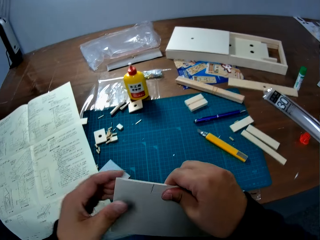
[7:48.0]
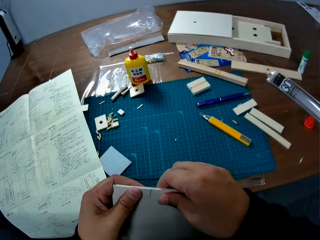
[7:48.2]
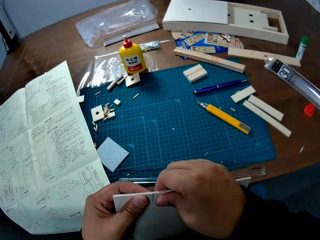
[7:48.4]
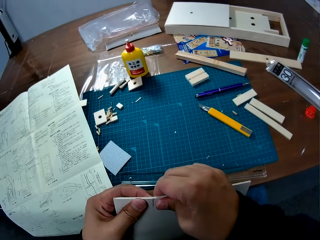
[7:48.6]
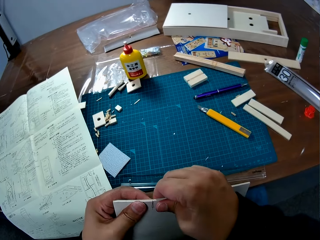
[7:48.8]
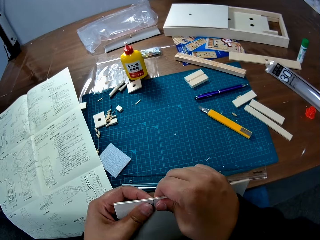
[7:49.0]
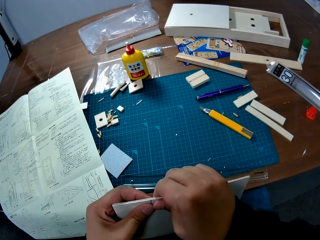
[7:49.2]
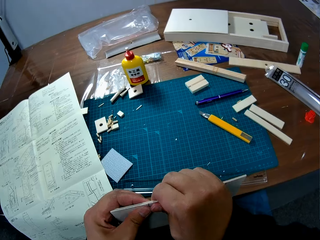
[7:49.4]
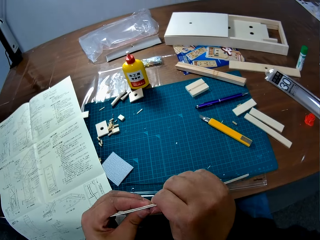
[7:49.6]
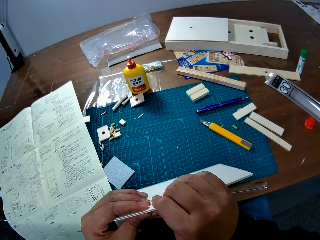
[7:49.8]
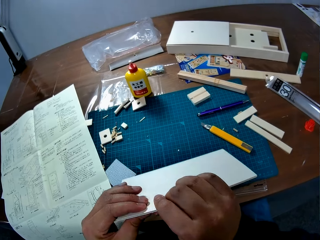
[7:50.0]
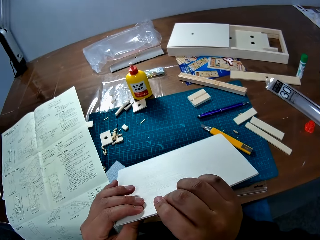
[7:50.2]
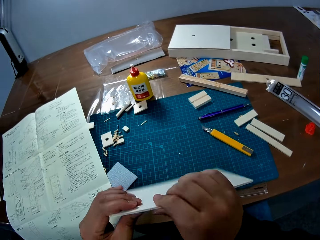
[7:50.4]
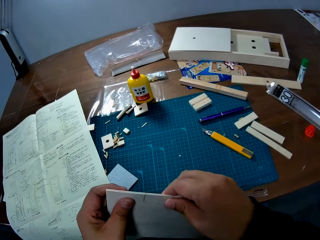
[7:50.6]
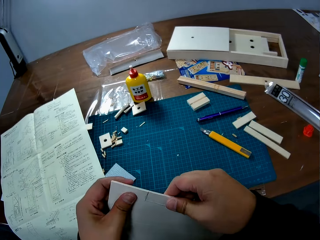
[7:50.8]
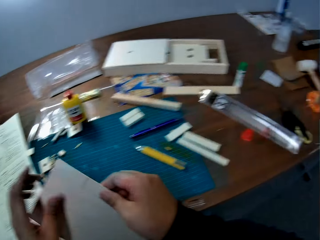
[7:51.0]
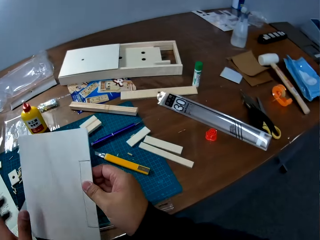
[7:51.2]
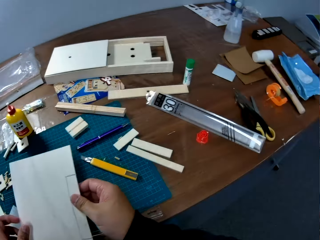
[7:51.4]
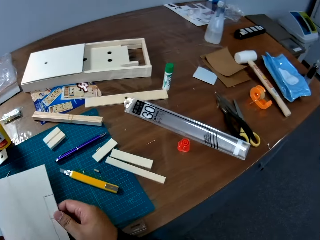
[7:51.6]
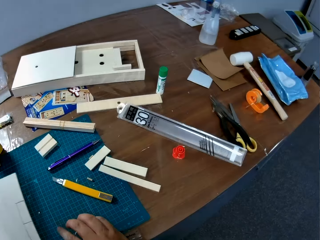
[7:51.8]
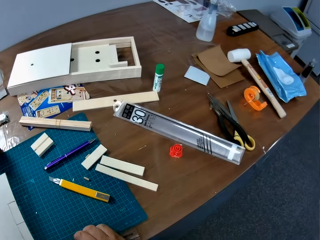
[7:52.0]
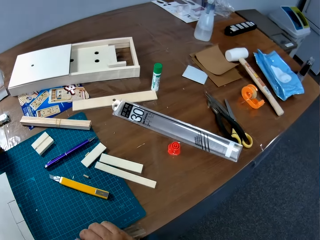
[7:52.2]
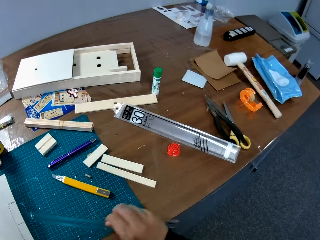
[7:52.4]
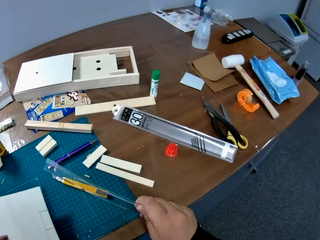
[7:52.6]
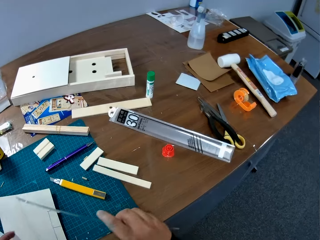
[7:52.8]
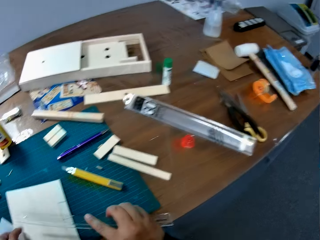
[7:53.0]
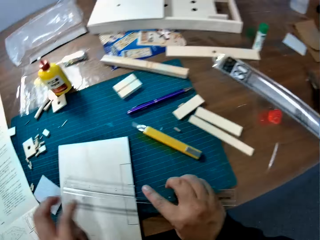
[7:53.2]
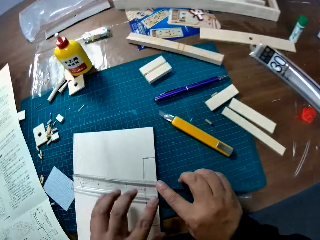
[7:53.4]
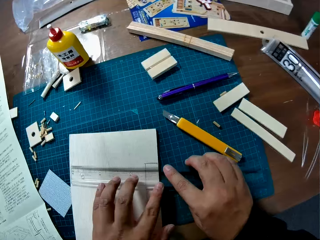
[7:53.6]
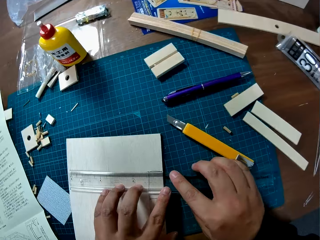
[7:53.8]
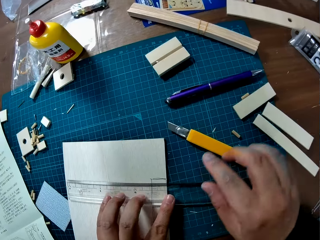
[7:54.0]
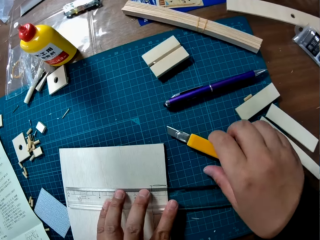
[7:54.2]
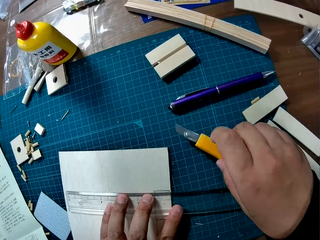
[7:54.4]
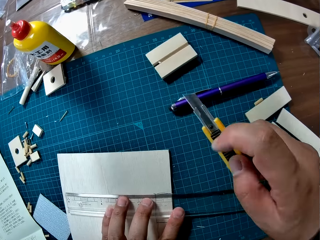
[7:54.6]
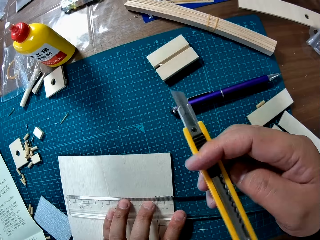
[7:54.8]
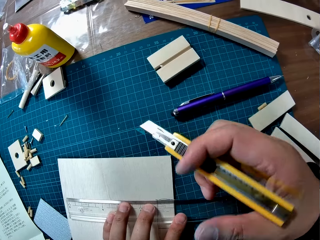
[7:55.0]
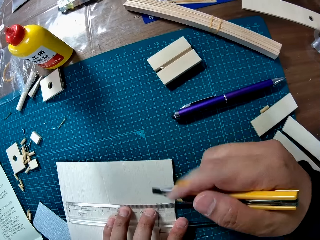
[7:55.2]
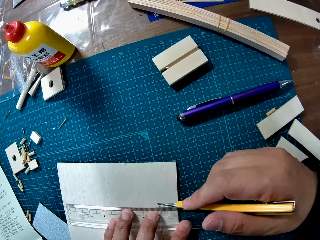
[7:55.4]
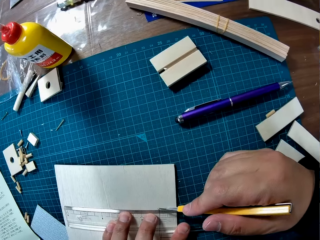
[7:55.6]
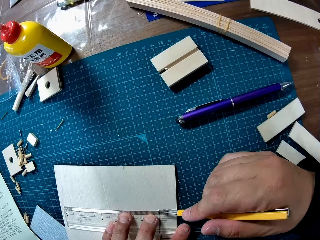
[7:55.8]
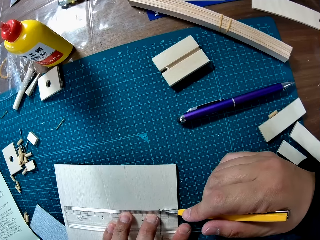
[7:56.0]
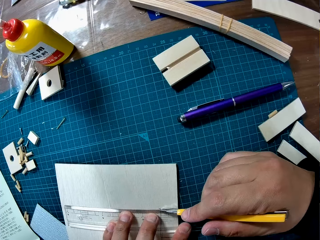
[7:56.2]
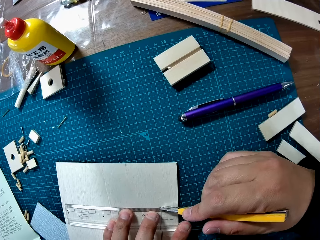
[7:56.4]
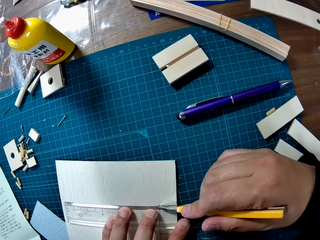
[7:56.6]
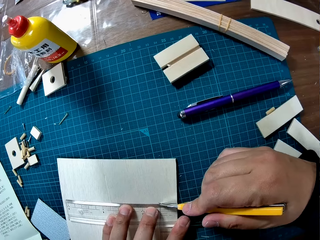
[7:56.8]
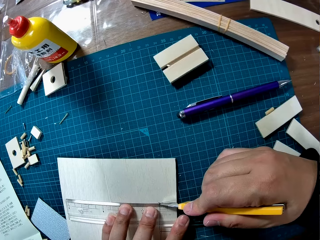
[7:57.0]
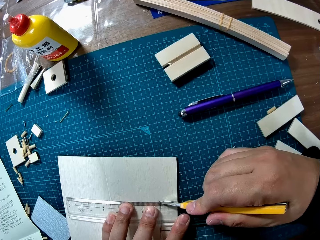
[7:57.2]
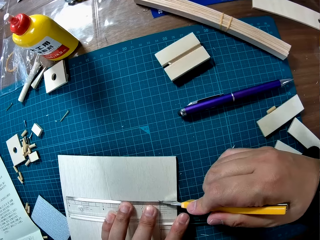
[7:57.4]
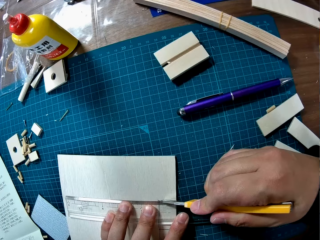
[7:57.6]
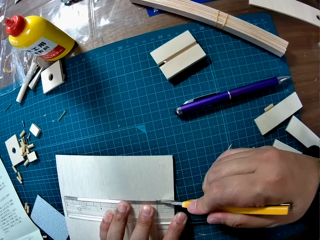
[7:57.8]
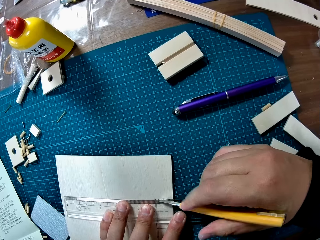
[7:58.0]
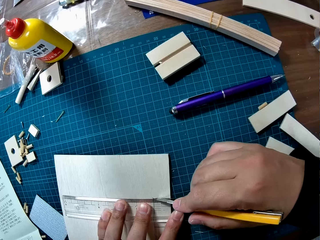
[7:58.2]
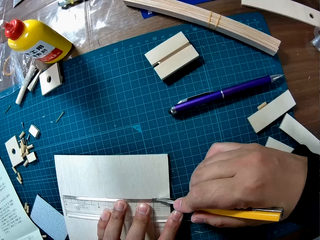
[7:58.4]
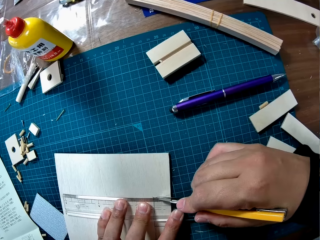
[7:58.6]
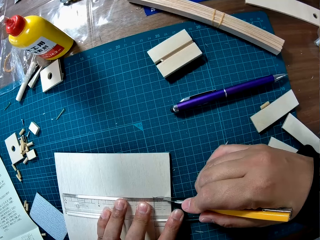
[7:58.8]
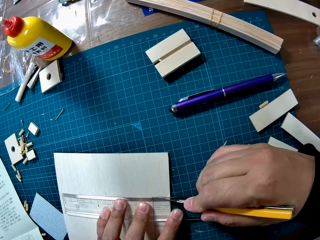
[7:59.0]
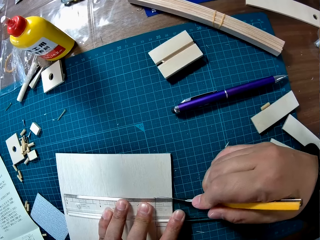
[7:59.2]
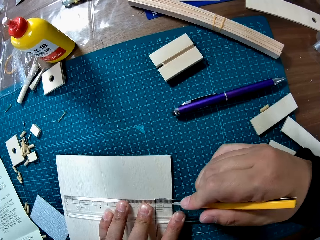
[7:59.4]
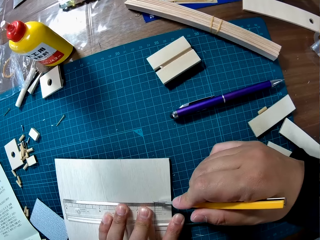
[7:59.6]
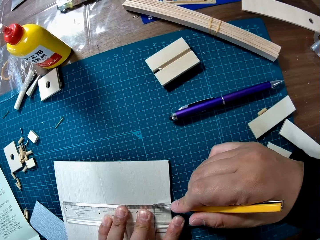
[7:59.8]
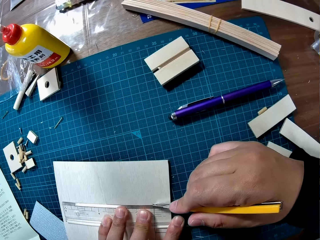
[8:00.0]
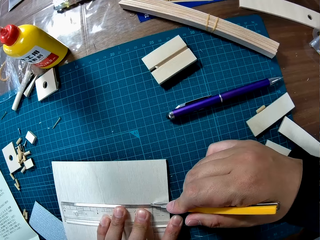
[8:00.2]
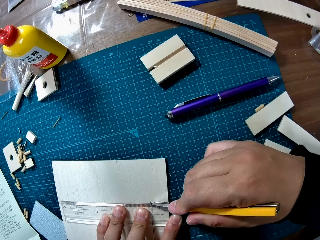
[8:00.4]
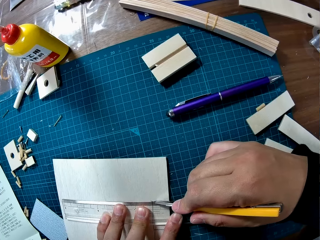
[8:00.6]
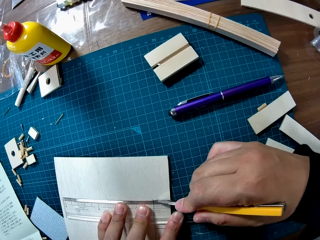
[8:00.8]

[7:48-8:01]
The camera wearer pushes the cut piece from the wood sheet. They place the wood sheet on the table. They pick up the ruler from the table. They place the ruler on the wood sheet. They pick up the craft knife from the mat. They cut the wood sheet through the line.

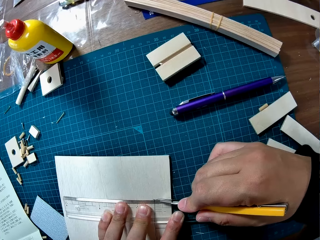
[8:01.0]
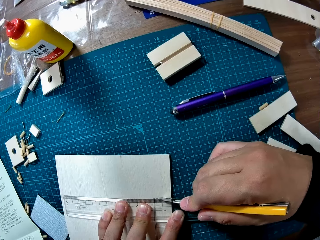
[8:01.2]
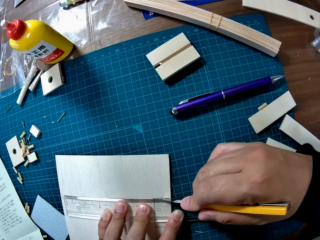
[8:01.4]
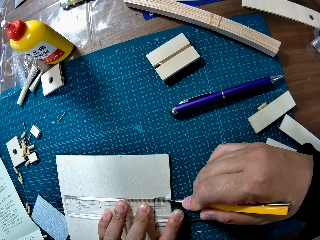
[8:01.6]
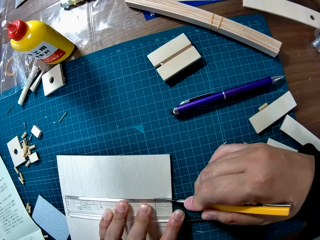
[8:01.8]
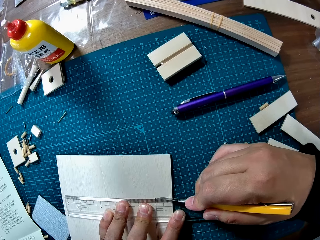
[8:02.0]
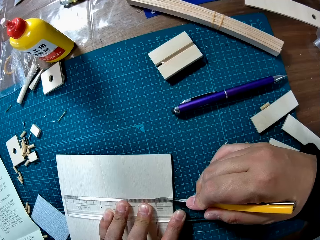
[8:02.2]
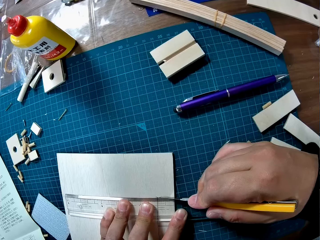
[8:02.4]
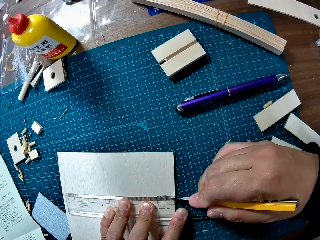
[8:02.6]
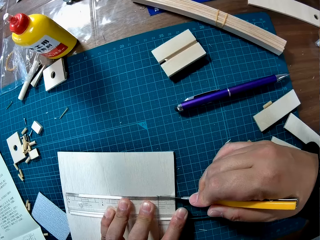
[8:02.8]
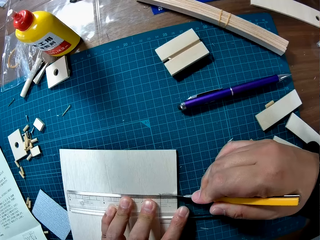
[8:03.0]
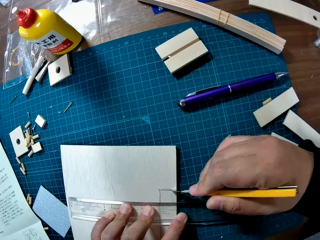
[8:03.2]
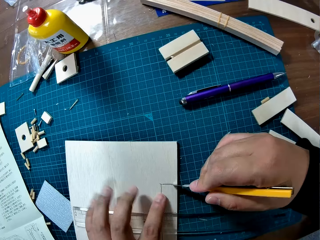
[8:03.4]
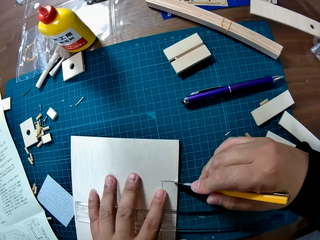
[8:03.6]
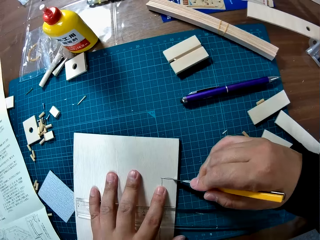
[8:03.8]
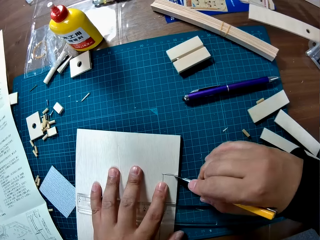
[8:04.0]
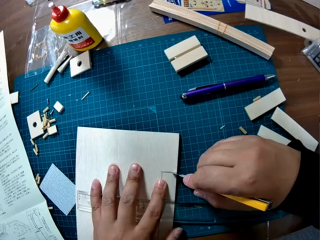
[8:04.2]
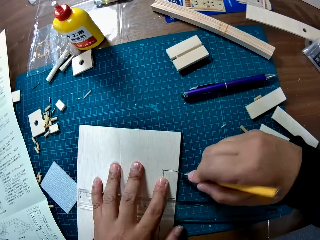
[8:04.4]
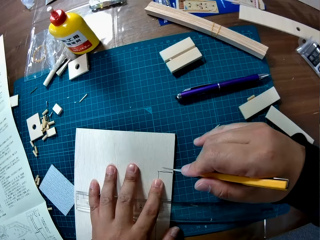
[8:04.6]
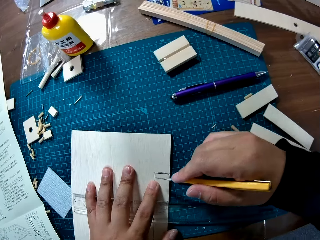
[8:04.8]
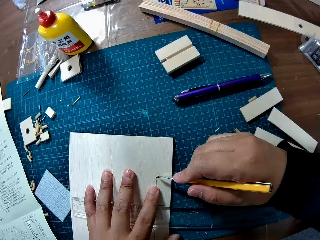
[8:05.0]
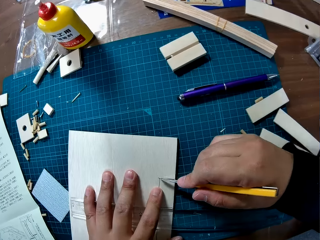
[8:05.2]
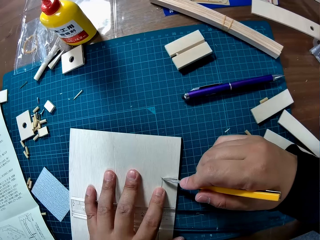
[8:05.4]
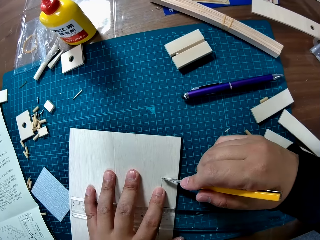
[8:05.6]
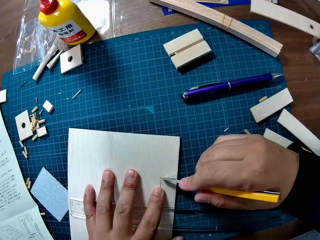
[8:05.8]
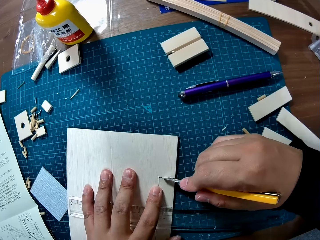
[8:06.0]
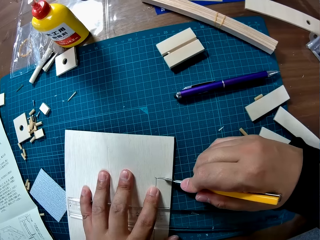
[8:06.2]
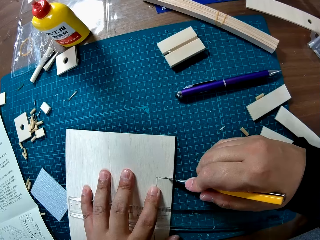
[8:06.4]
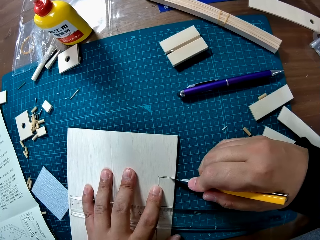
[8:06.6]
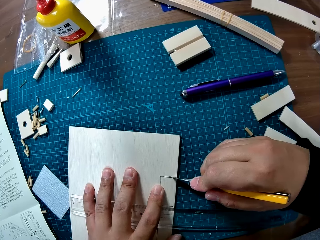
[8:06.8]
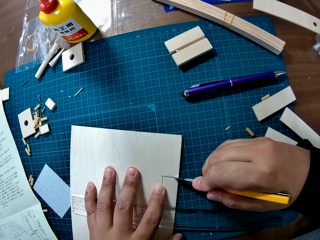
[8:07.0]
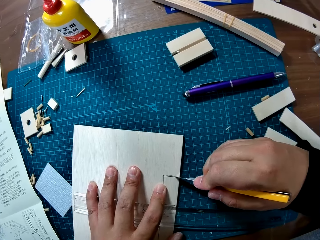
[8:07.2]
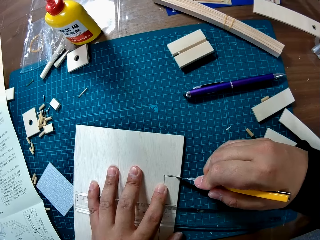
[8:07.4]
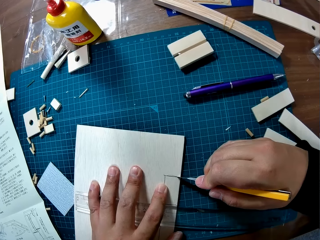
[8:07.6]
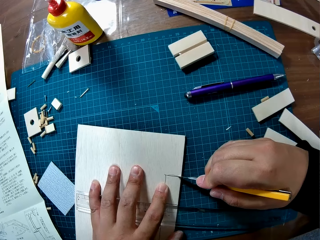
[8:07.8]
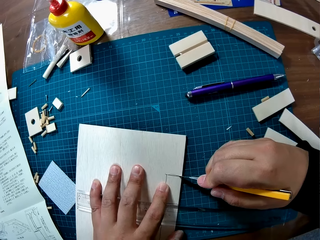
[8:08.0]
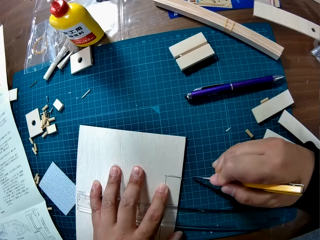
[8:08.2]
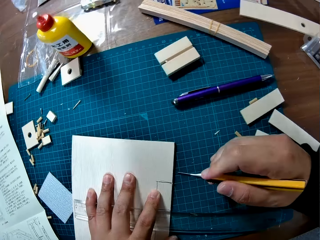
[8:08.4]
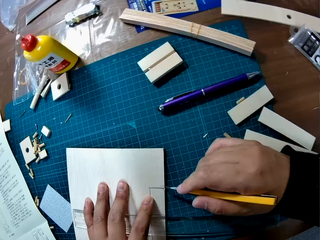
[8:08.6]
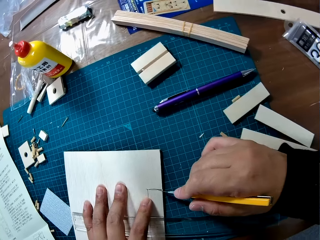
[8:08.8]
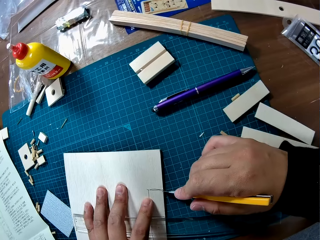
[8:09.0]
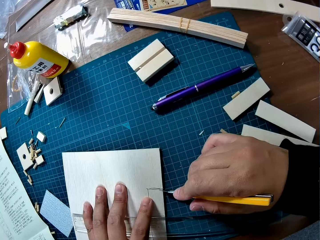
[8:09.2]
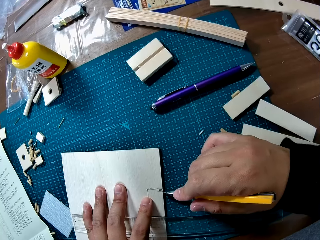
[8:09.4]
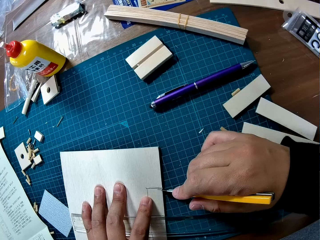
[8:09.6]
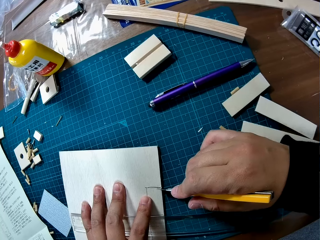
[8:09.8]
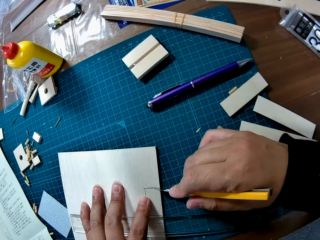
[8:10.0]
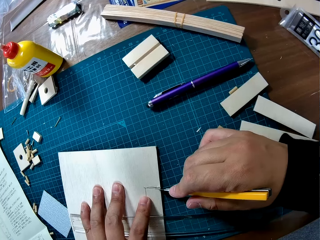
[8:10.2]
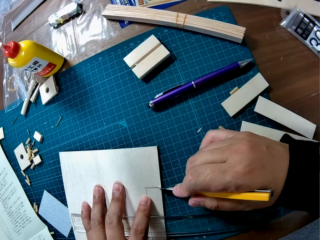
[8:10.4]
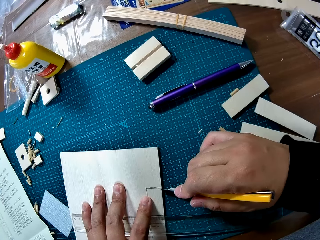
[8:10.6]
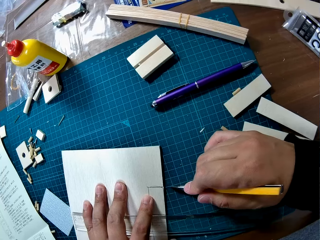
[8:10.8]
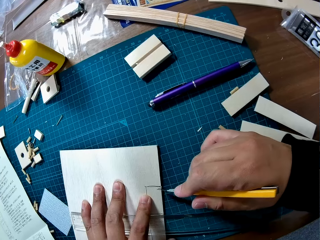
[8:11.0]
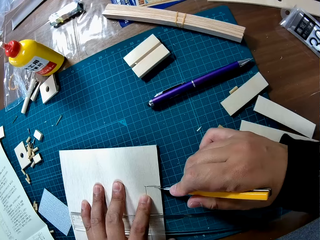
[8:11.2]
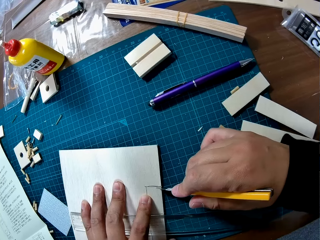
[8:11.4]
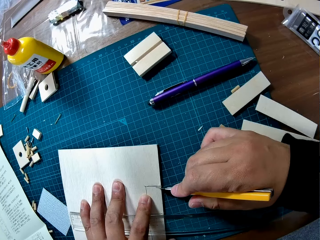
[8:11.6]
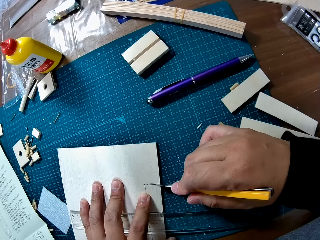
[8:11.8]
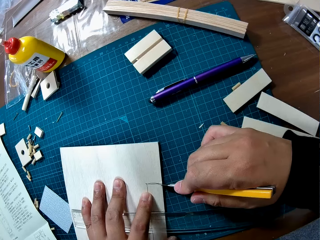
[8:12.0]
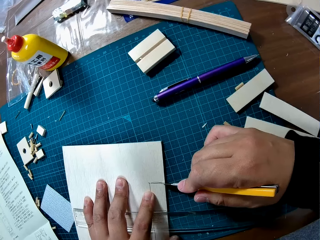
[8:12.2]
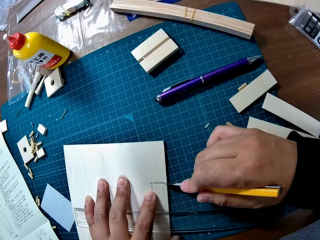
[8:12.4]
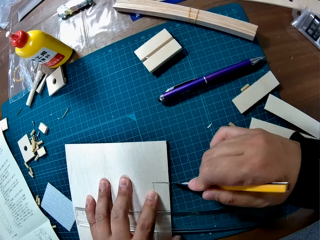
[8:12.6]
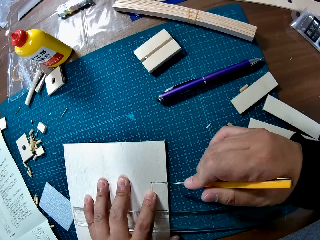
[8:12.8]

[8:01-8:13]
The camera wearer pushes the ruler backward on the labelled paper with his left hand. He cuts on the labelled part of the paper.
